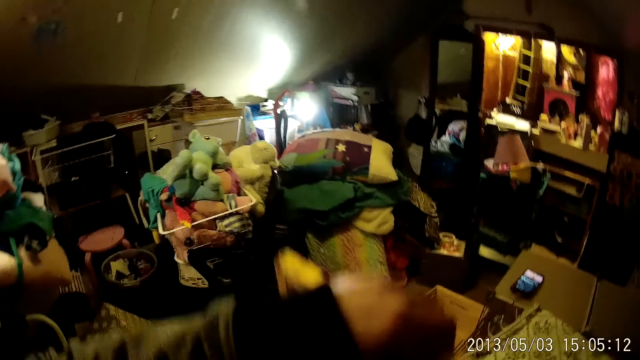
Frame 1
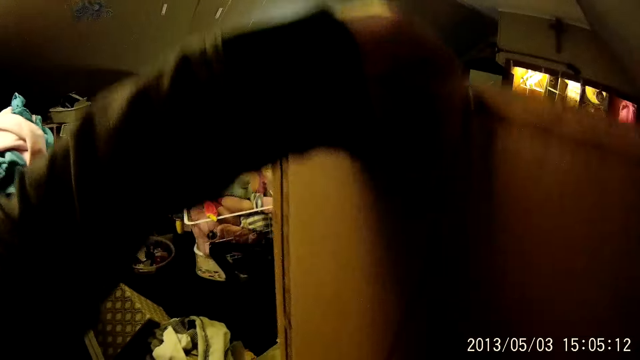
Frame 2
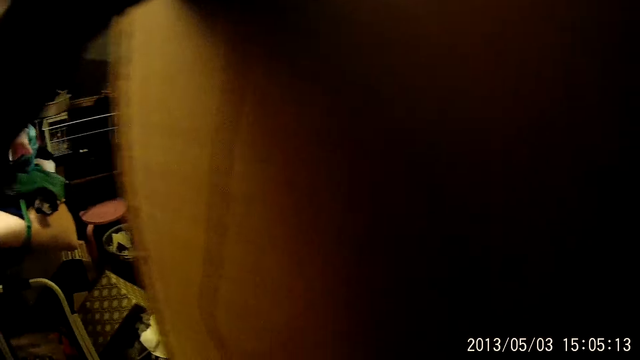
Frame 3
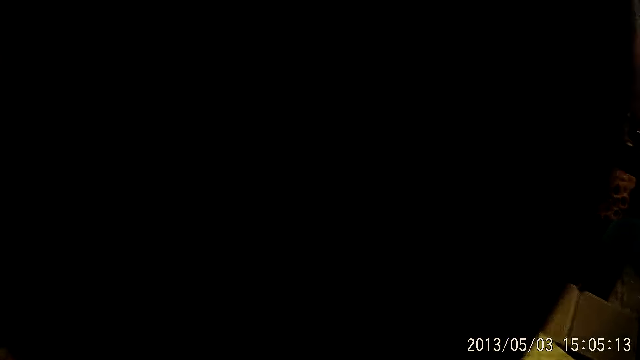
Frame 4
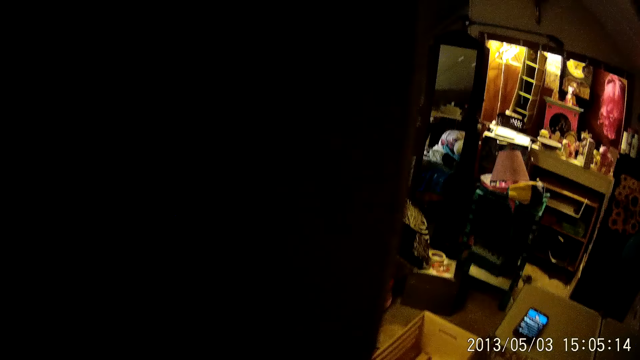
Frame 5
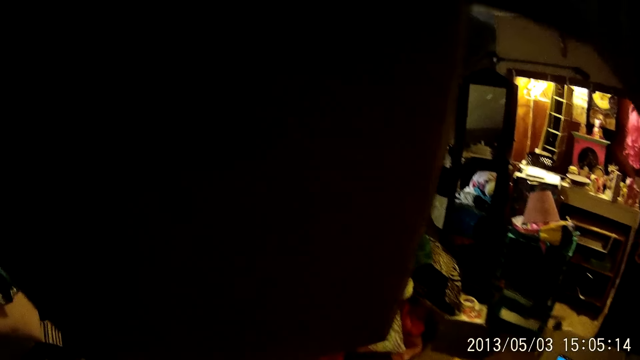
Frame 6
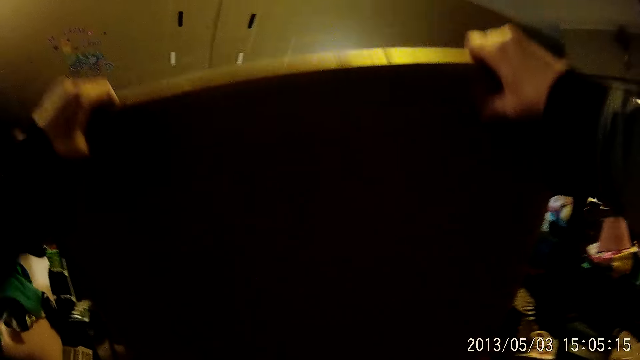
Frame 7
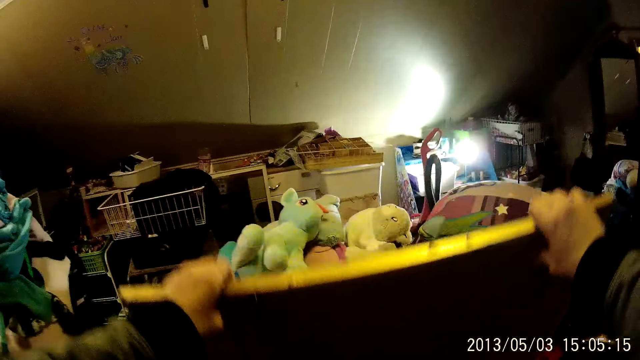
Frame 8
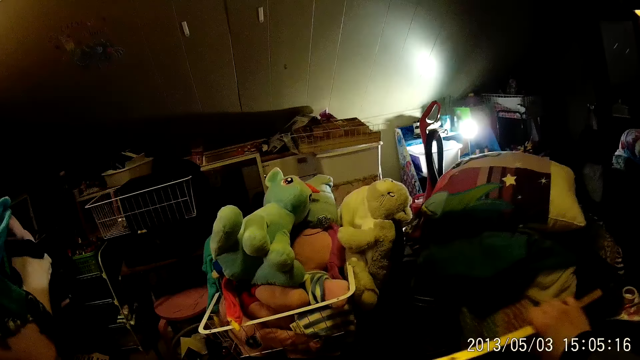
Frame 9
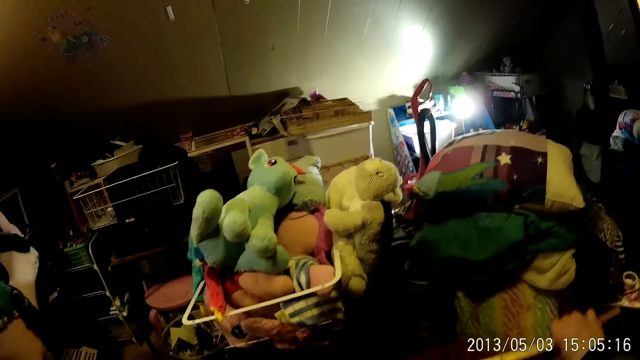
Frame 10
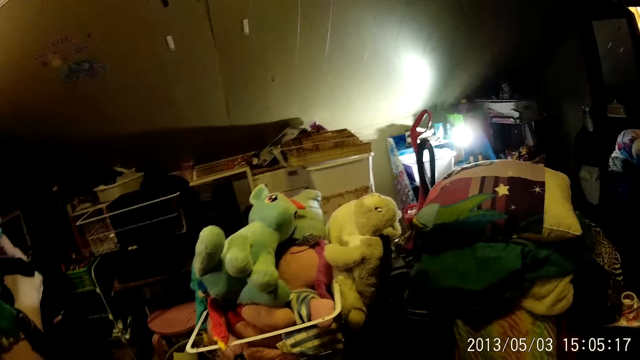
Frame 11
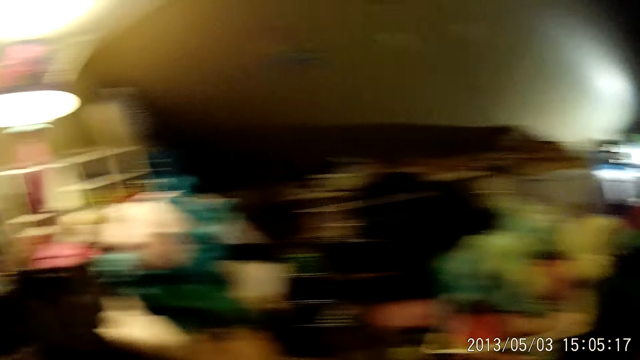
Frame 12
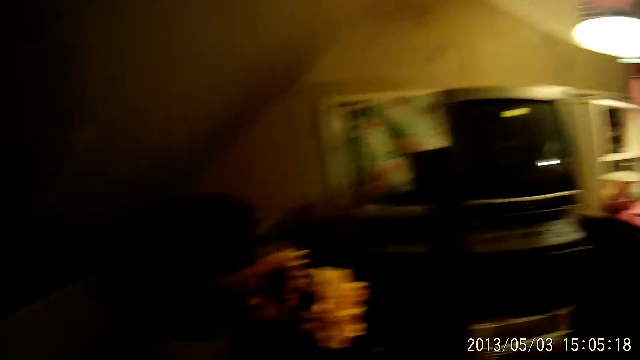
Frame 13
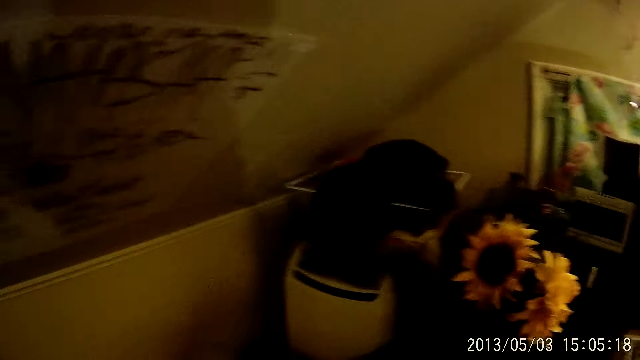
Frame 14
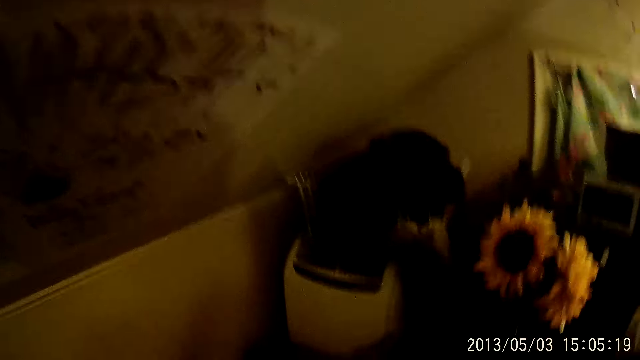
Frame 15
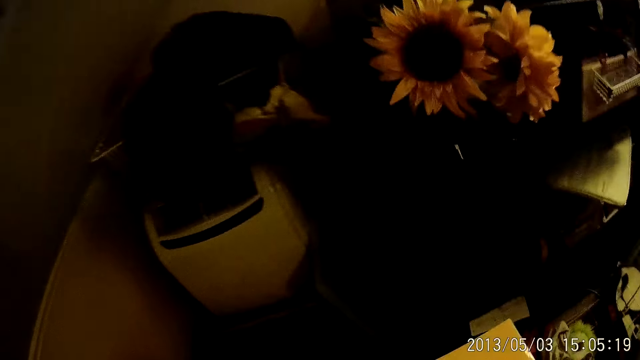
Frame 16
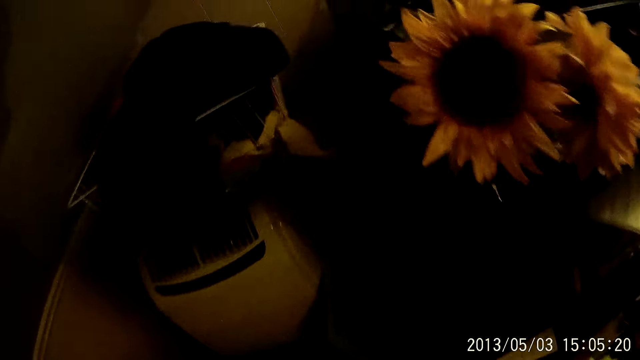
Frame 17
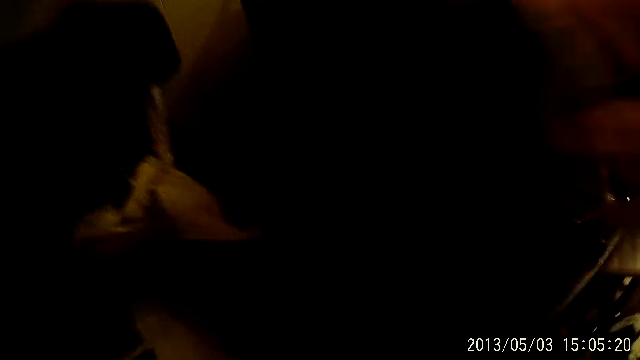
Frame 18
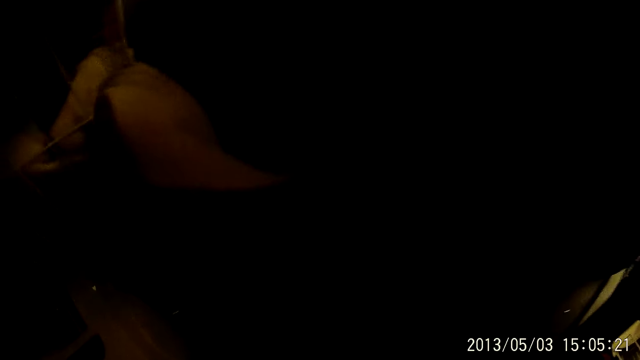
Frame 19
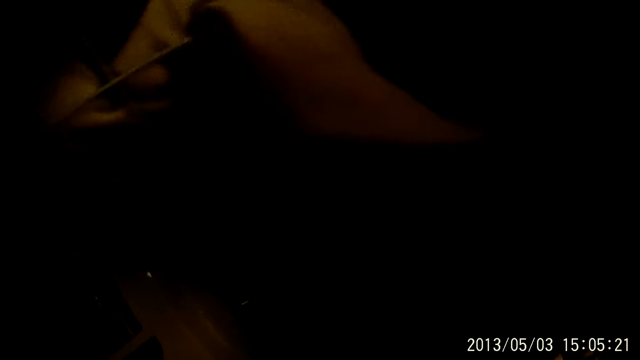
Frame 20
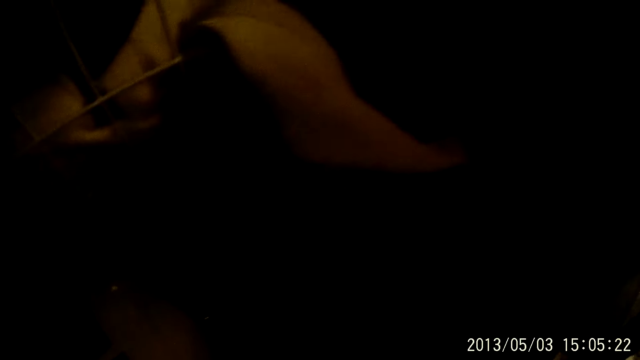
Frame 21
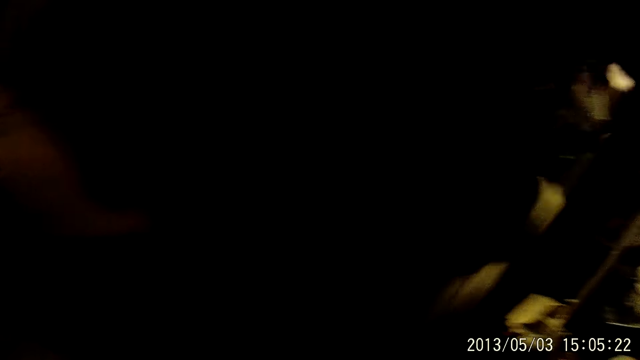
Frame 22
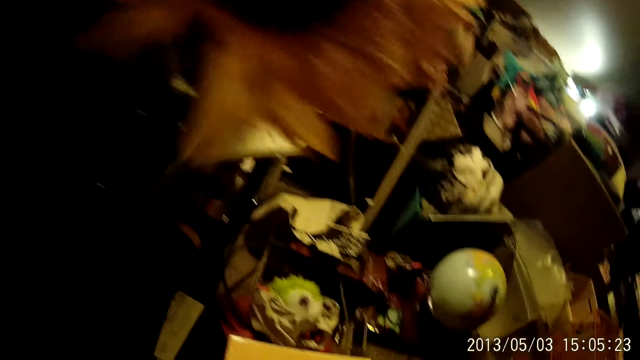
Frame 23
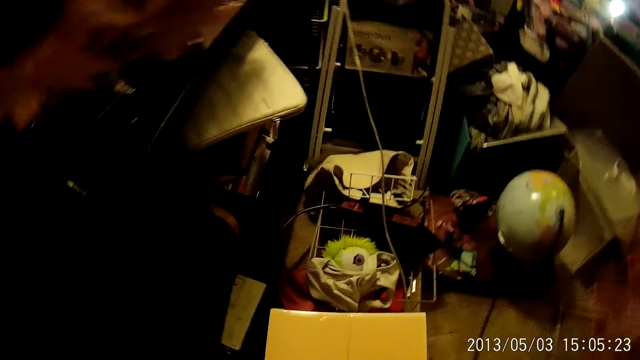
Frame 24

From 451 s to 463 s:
The camera wearer holds the wooden board with both hands. They drop the wooden board on the floor.

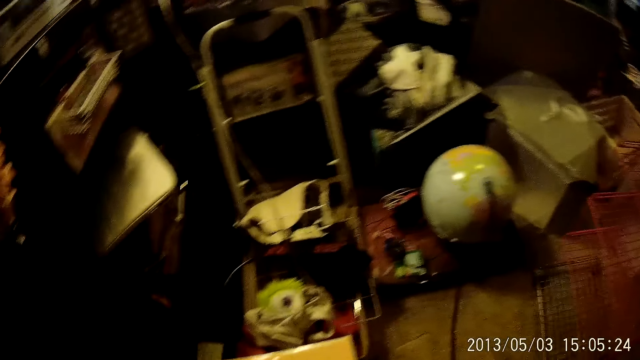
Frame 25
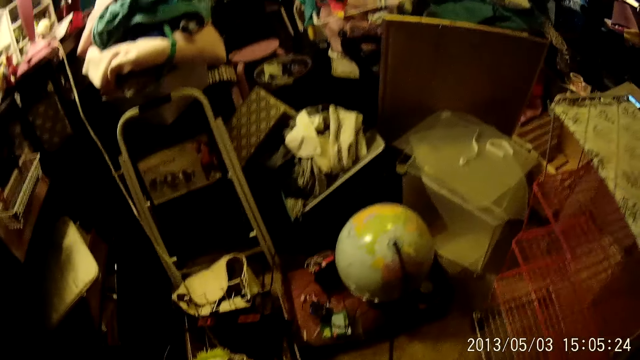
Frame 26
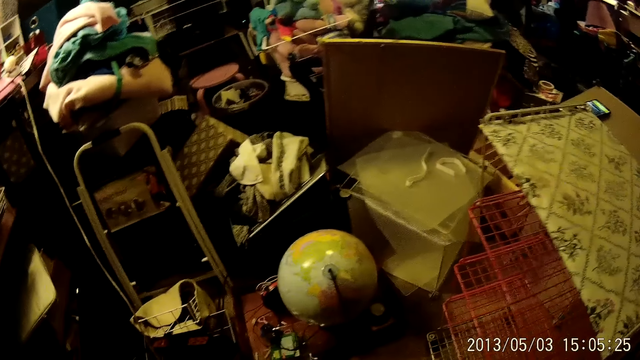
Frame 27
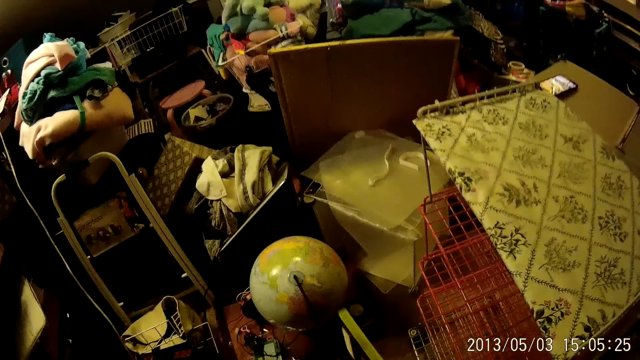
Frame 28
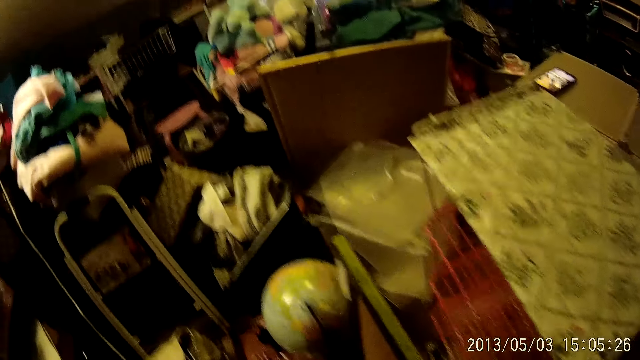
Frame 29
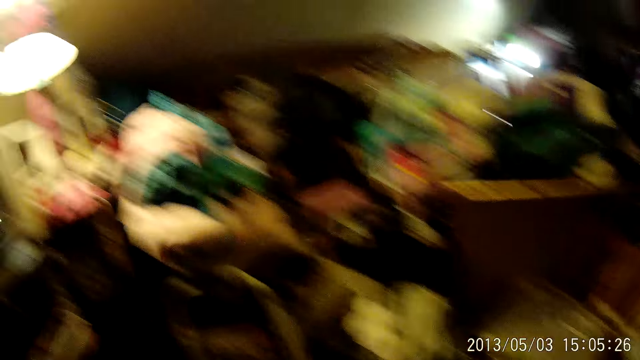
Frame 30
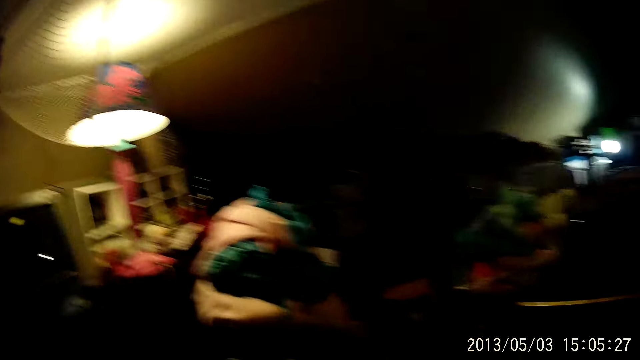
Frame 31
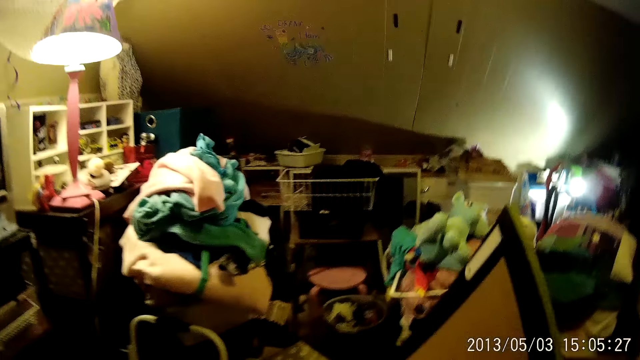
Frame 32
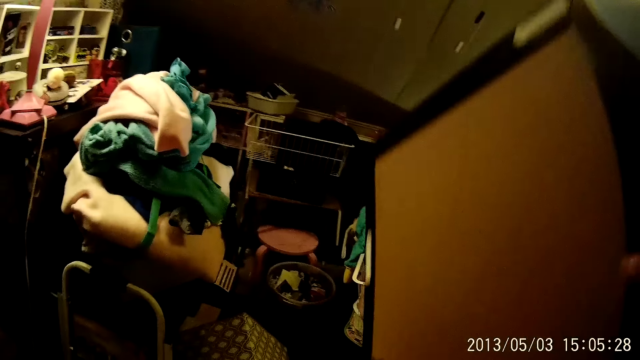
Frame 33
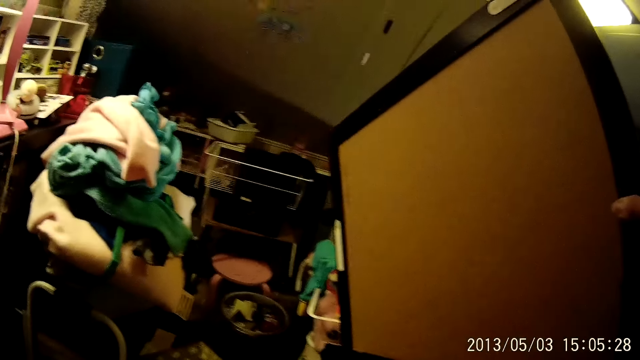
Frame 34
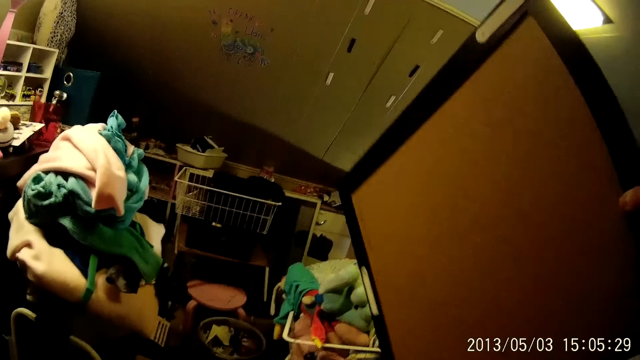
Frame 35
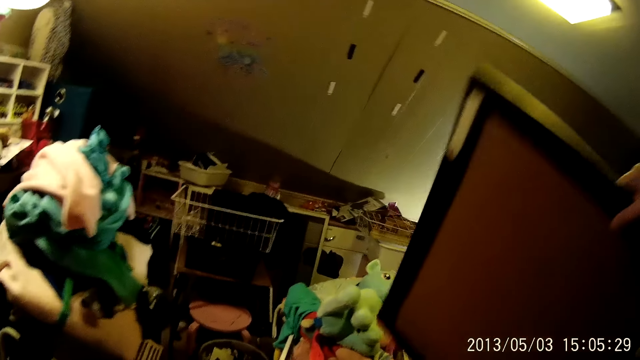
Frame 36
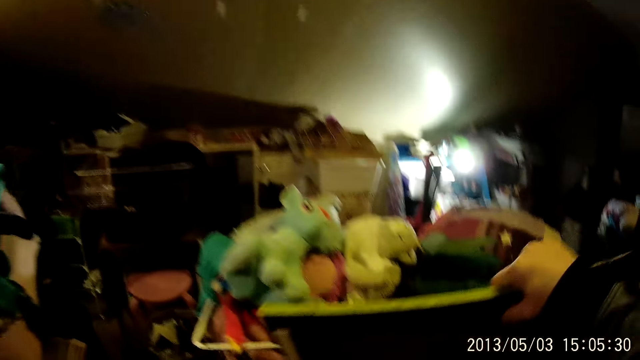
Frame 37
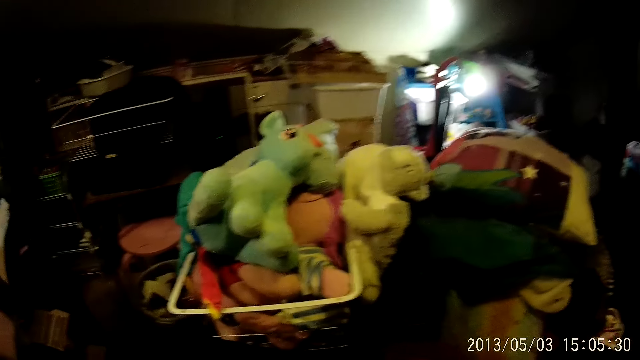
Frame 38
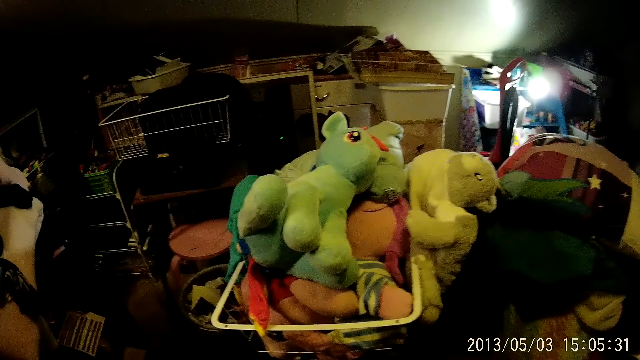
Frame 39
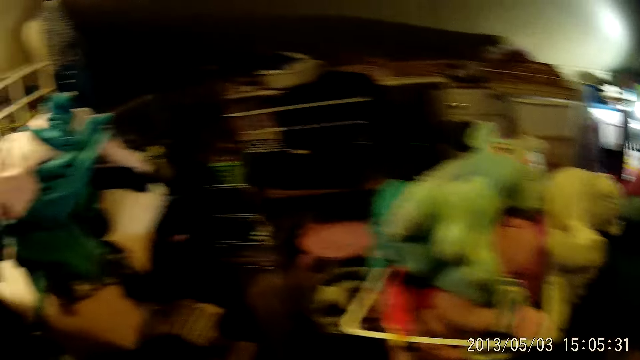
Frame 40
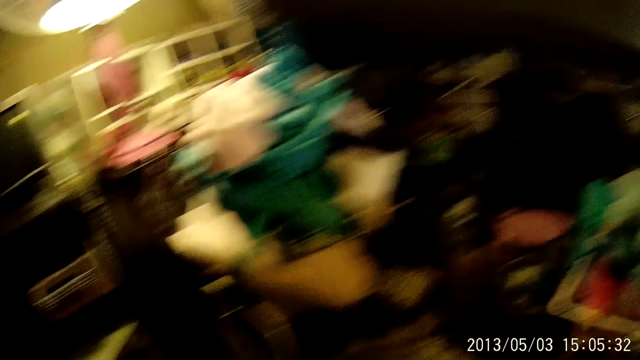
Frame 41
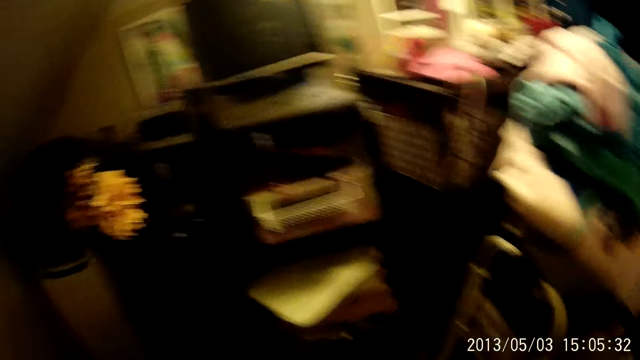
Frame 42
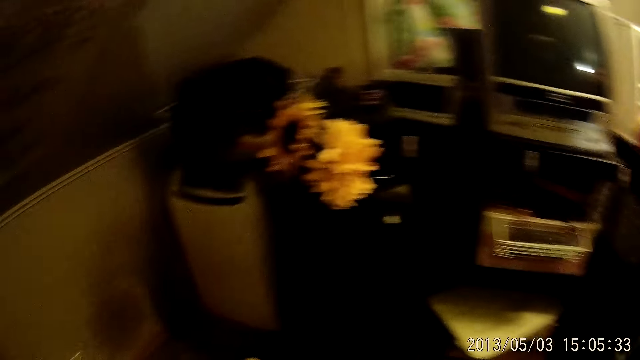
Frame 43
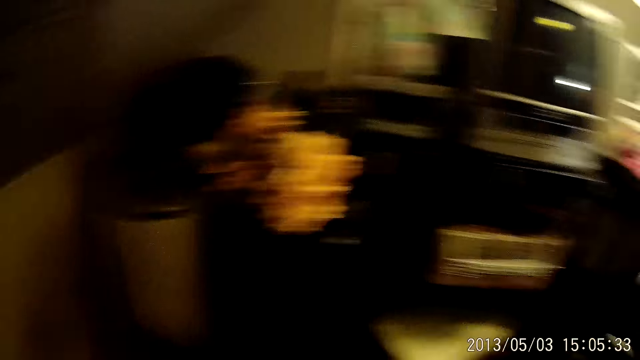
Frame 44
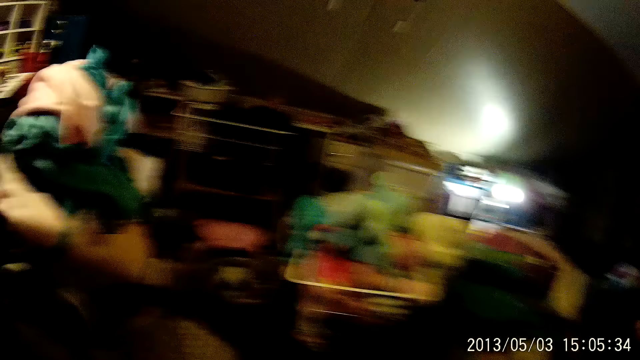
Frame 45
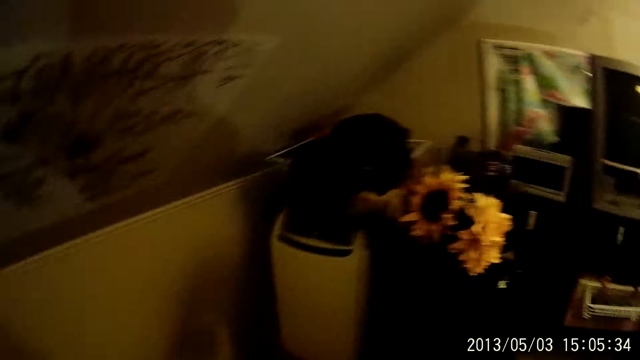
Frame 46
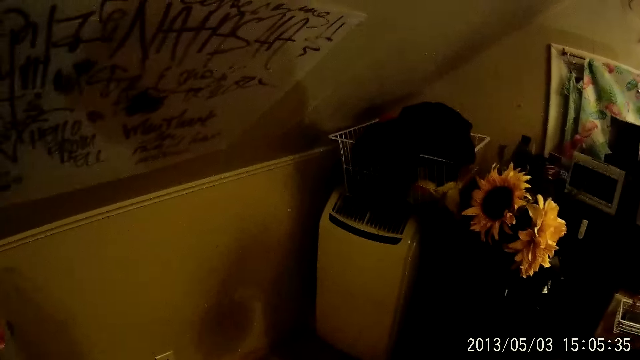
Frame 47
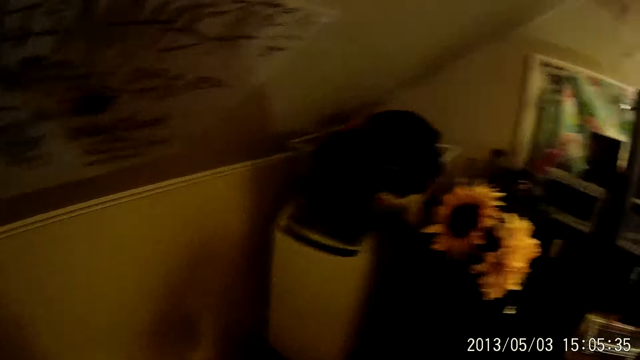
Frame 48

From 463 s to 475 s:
The camera wearer picks up another wooden board with his right hand. He drops the wooden board on the floor.
